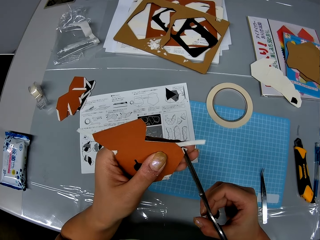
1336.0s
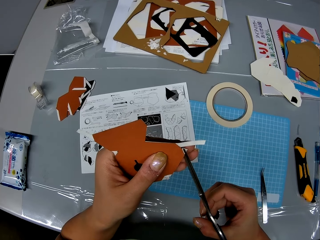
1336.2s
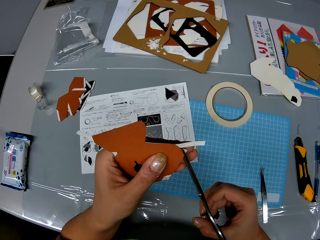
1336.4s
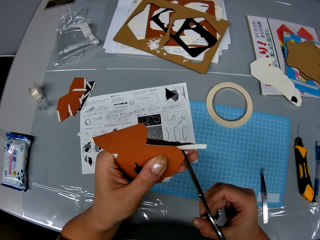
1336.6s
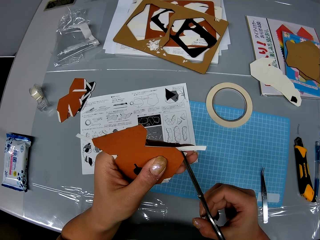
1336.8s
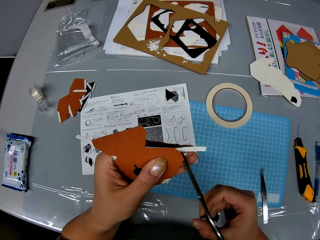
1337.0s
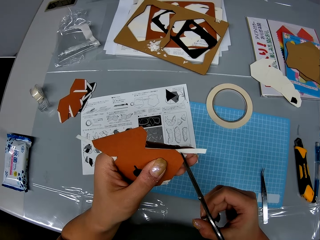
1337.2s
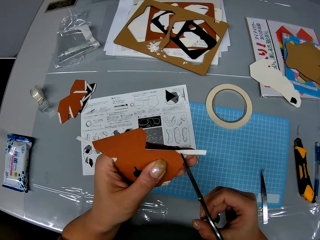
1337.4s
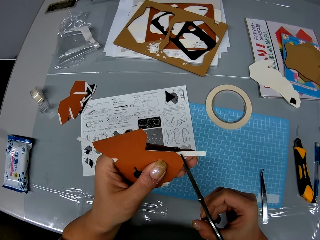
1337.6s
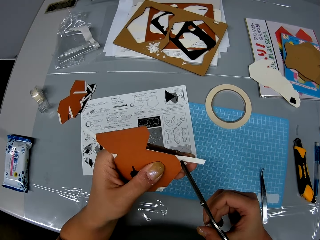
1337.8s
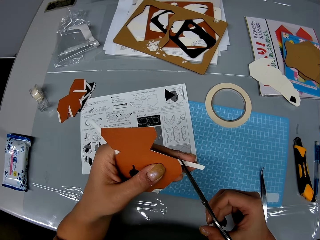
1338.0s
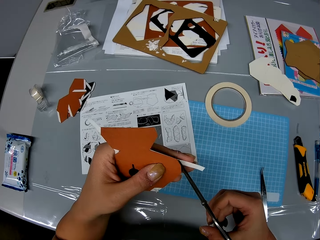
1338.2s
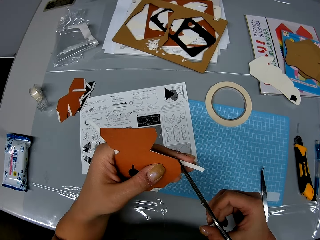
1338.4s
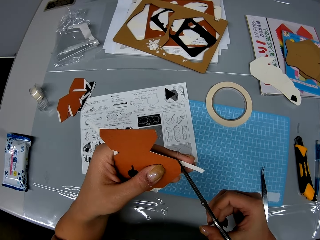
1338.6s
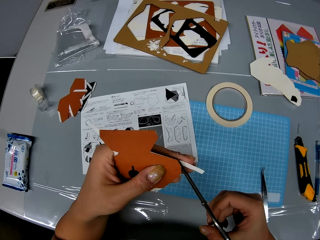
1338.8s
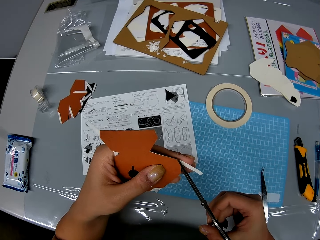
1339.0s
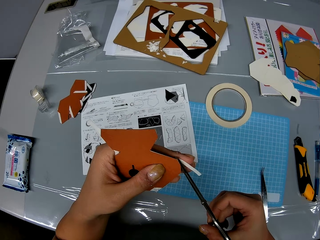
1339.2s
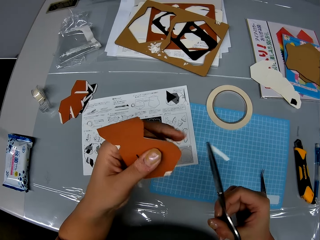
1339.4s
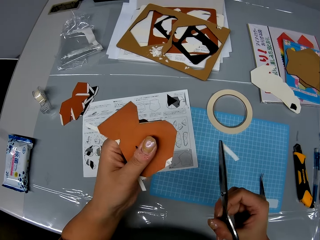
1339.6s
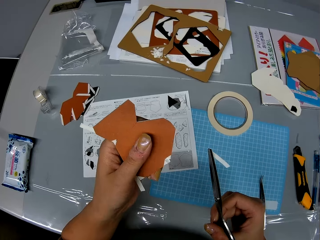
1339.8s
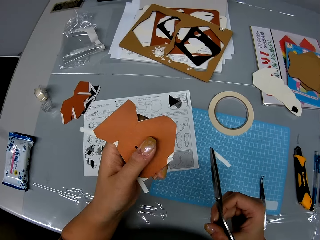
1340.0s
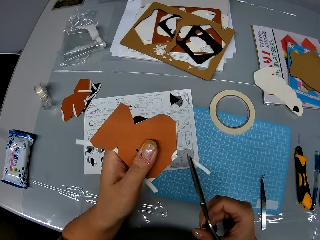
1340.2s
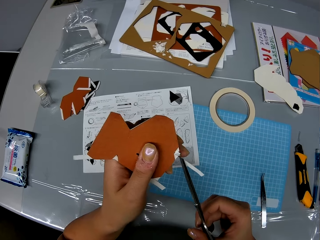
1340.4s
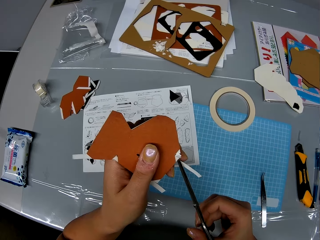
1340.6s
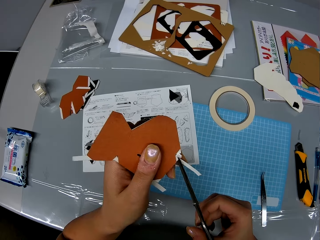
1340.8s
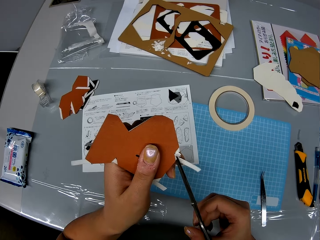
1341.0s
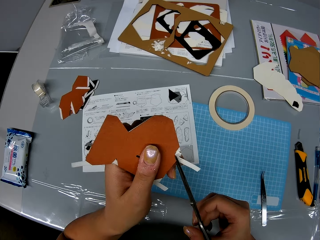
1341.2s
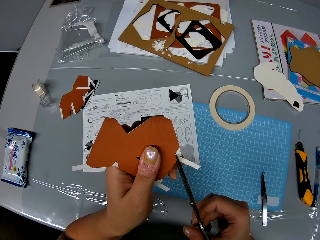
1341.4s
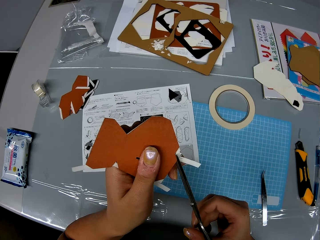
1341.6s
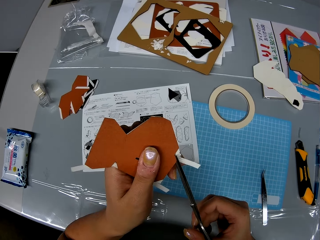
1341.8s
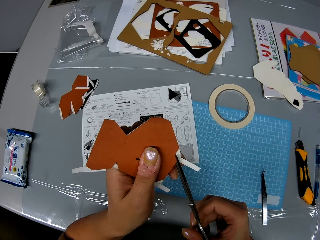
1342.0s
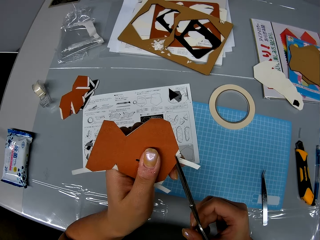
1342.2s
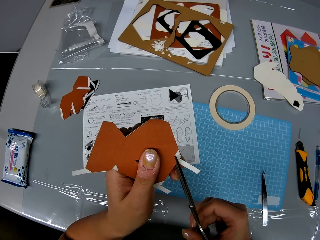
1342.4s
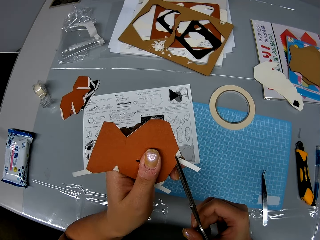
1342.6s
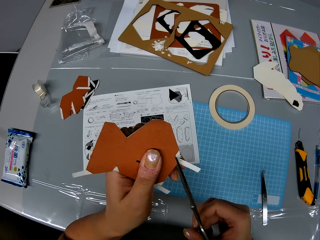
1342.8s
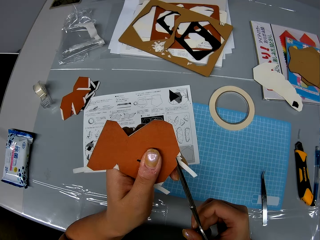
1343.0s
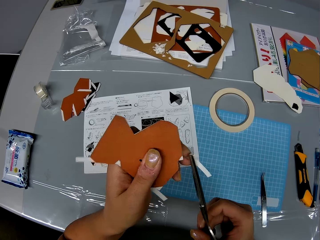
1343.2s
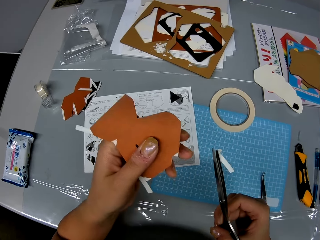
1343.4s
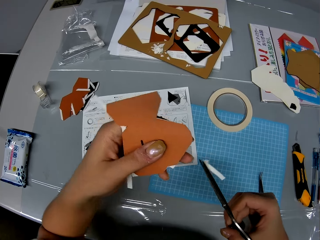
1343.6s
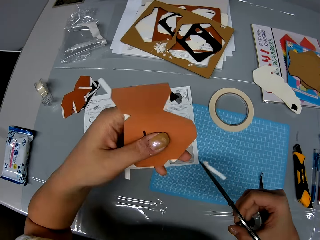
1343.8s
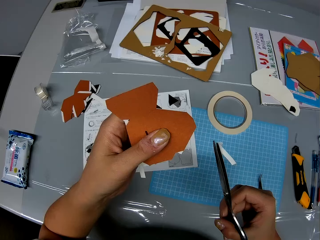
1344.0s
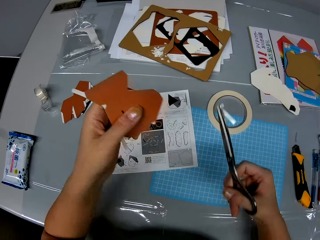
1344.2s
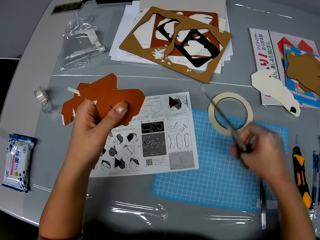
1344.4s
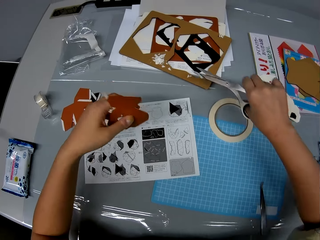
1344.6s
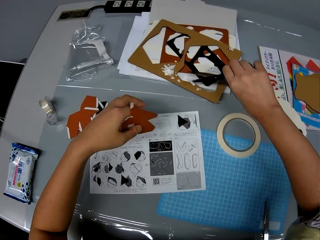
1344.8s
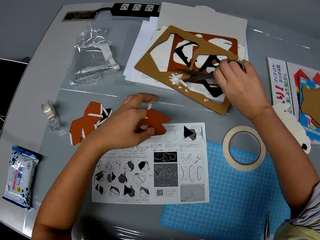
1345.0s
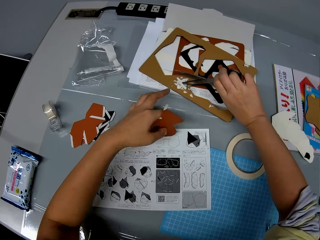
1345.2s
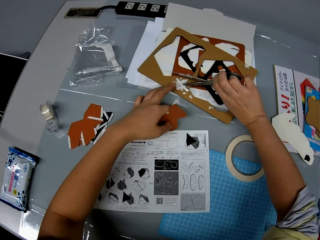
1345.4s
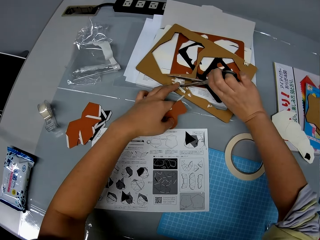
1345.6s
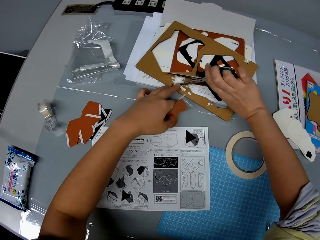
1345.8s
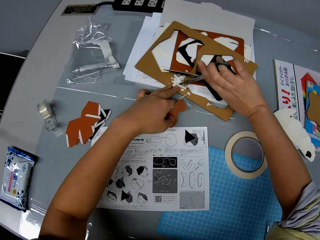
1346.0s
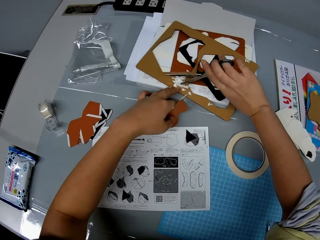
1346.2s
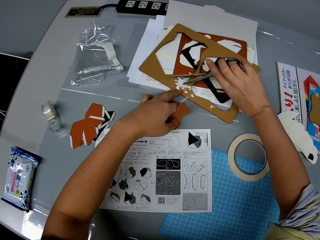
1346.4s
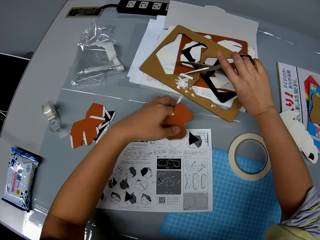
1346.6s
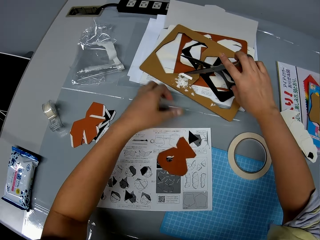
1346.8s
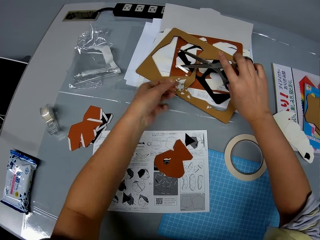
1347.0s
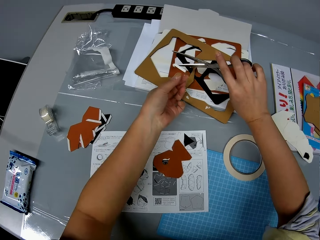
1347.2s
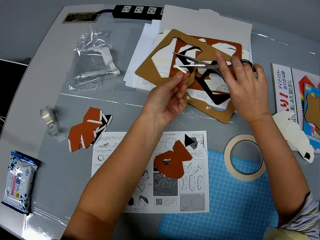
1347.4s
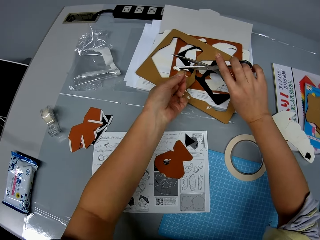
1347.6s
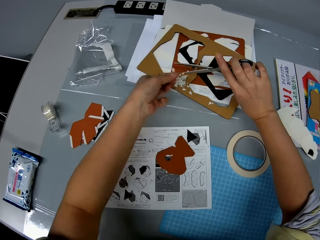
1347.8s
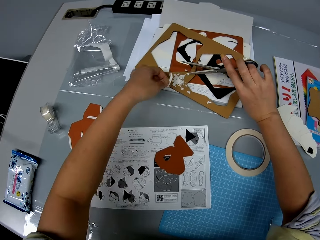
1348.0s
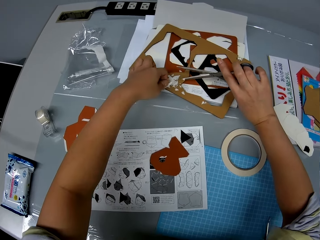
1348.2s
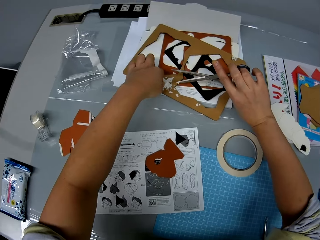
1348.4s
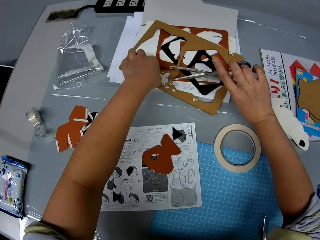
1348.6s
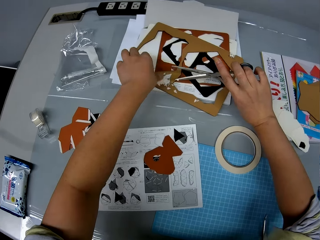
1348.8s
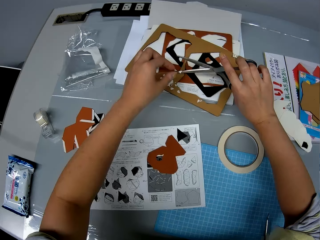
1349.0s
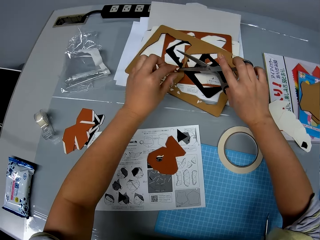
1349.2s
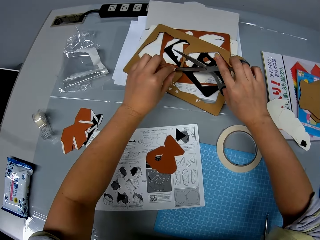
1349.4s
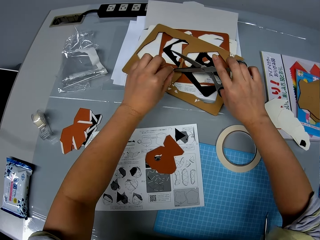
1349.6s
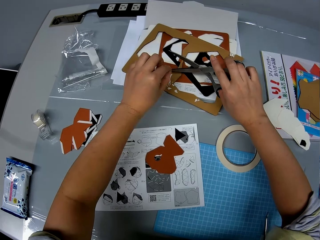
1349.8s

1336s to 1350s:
The camera wearer trims strips of cellophane tape on the piece of paper with the scissors. She drops the strip on the cardboard with the scissors and her left hand. She drops the piece of paper on a leaflet on the table. She removes strips of cellophane tape from the scissors with her left hand. She drops the strip on the cardboard. She removes strips of cellophane tape from the scissors with her left hand.

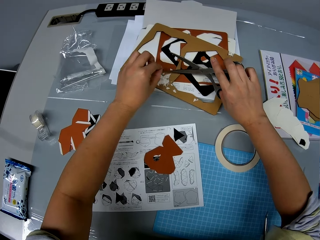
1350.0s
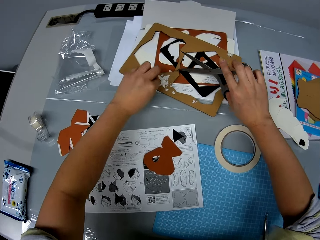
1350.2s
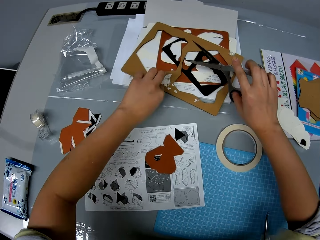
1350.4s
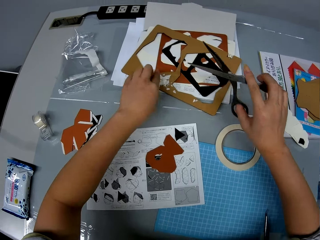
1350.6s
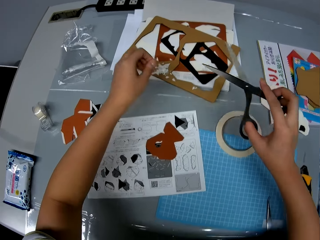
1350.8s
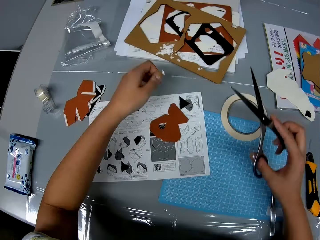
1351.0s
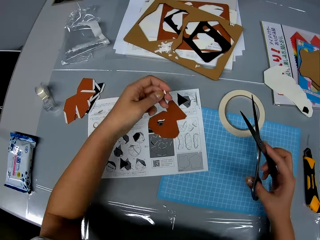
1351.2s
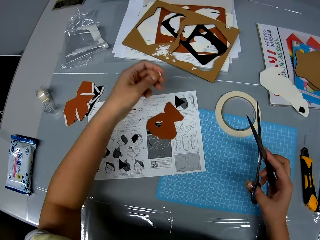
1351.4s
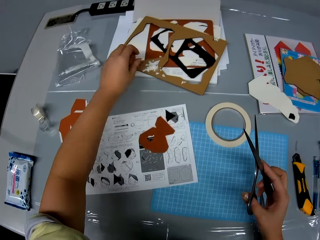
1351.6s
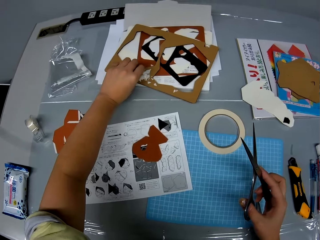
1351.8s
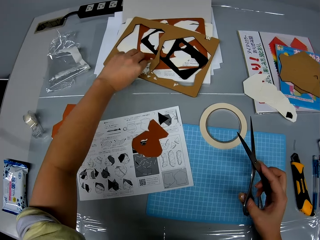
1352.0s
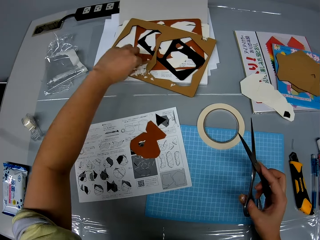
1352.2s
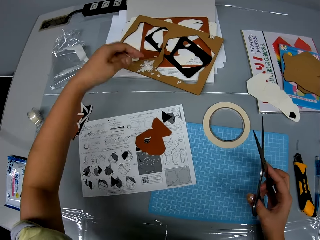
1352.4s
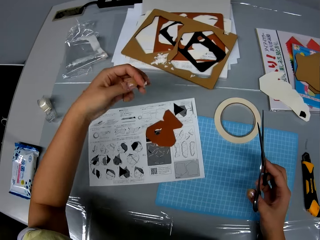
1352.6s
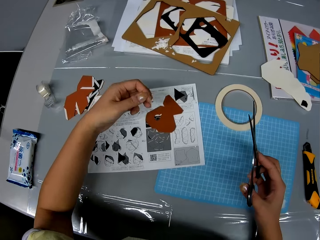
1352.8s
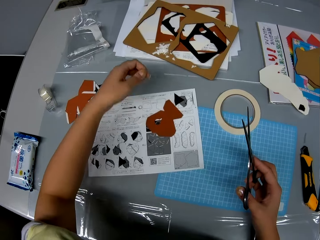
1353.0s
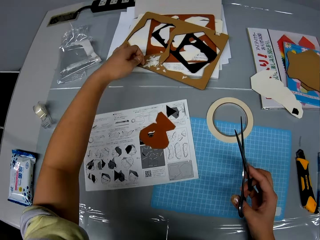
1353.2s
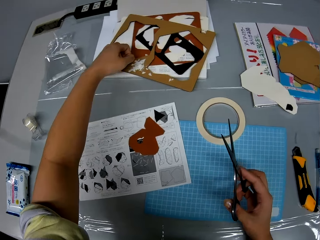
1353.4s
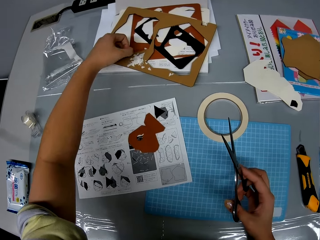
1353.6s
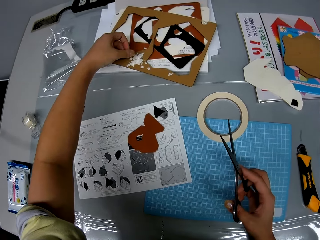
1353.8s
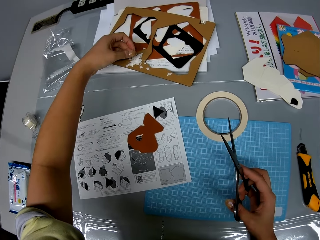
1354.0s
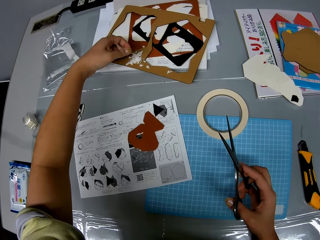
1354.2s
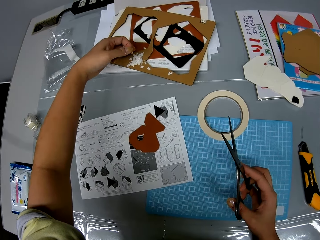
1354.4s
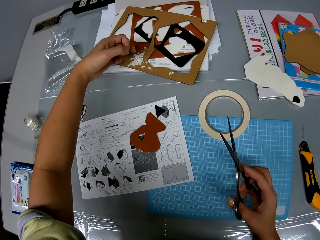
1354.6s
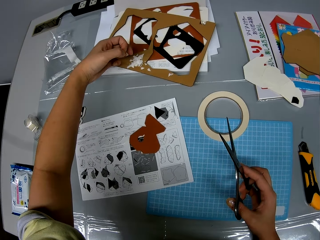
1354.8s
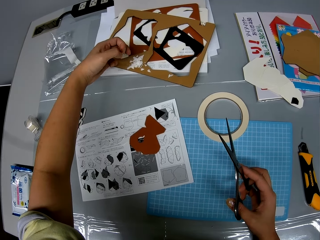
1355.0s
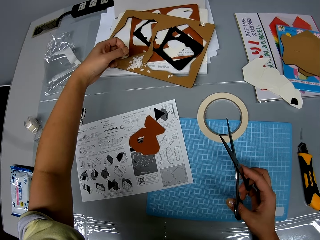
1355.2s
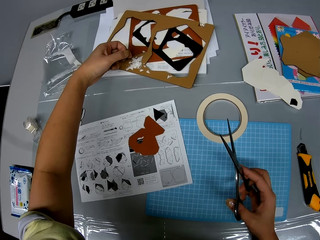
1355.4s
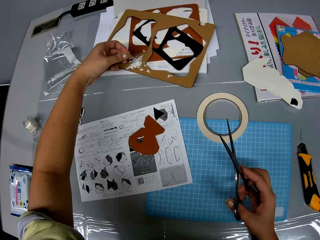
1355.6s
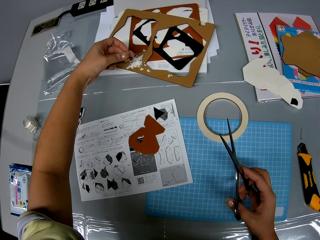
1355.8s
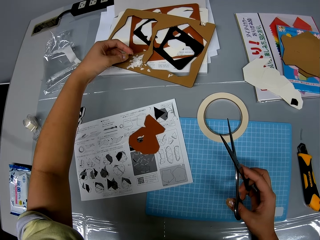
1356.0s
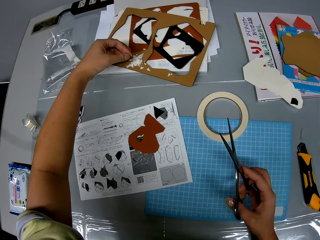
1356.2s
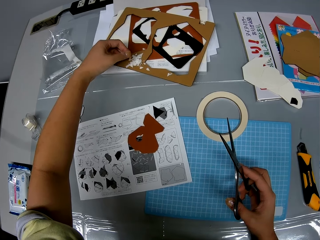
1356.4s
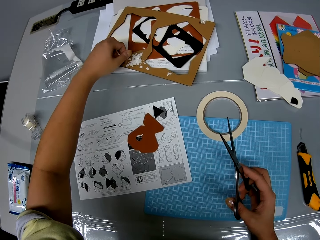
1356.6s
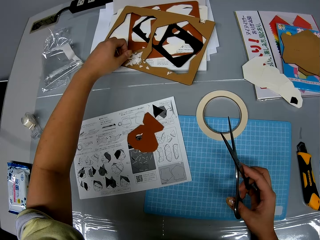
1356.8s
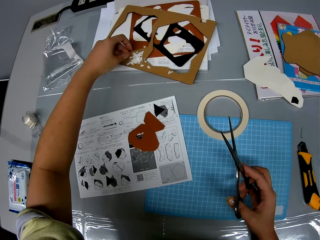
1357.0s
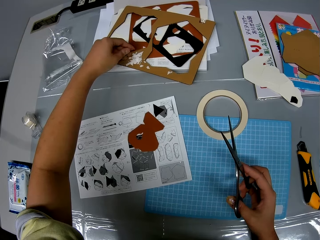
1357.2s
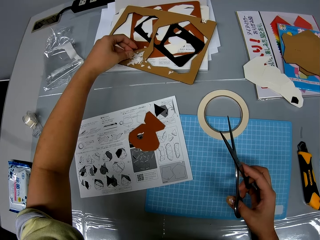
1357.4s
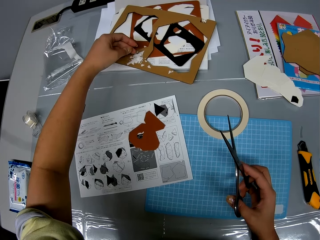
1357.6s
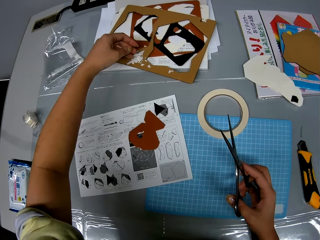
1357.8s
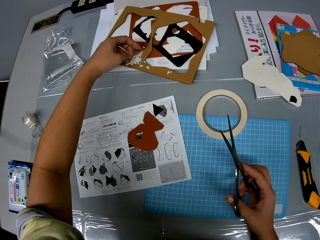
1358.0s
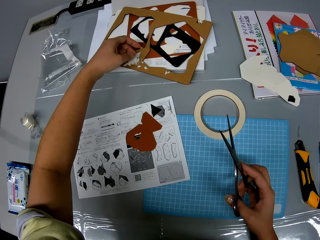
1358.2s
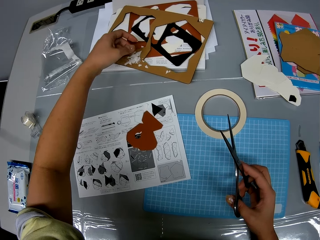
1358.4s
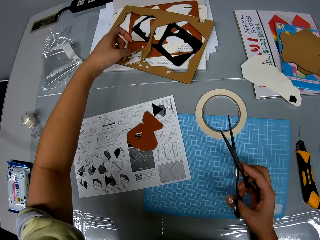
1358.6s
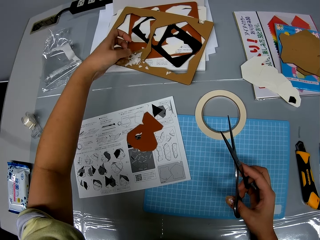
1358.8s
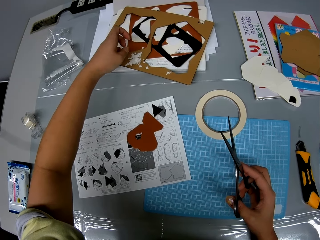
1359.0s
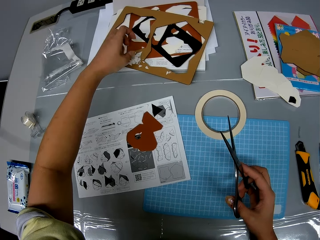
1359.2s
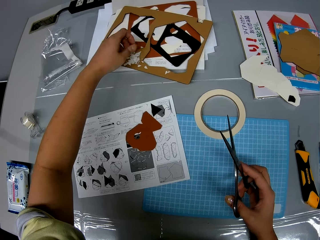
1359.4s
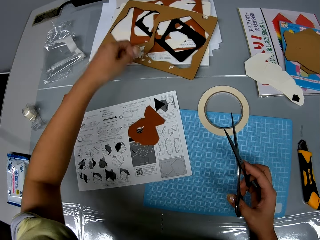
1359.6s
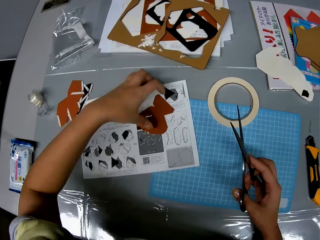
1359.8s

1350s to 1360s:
The camera wearer drops the strip on the cardboard.
